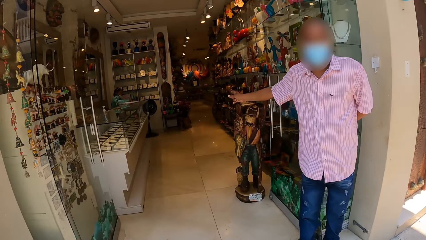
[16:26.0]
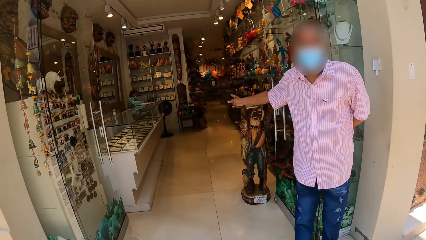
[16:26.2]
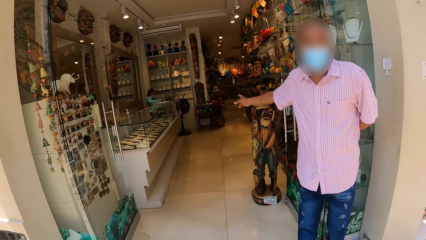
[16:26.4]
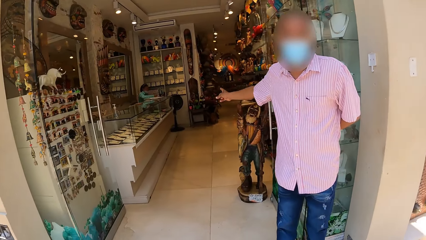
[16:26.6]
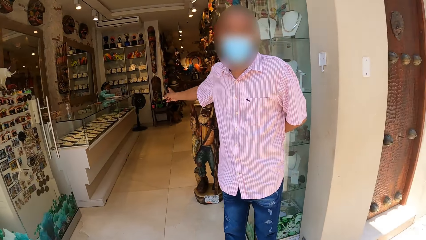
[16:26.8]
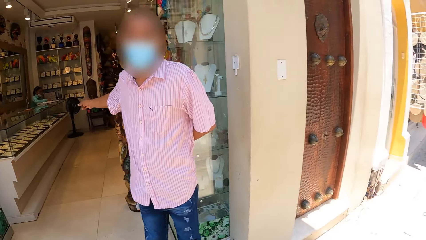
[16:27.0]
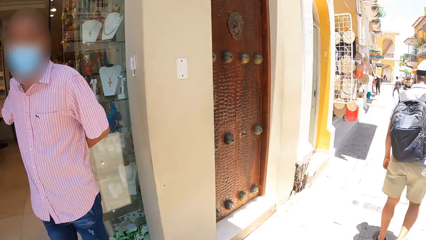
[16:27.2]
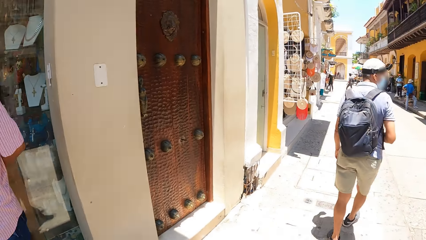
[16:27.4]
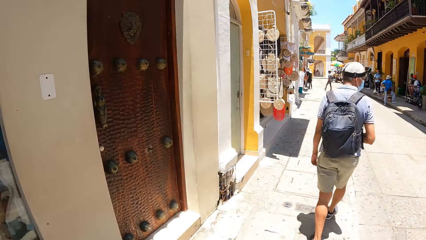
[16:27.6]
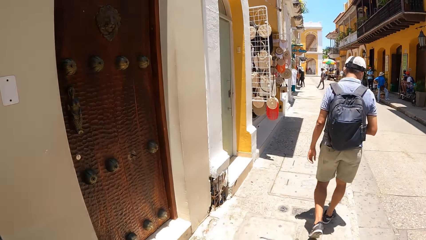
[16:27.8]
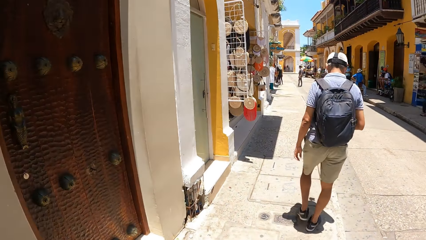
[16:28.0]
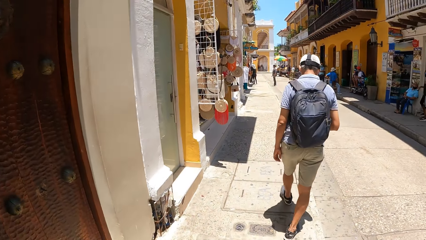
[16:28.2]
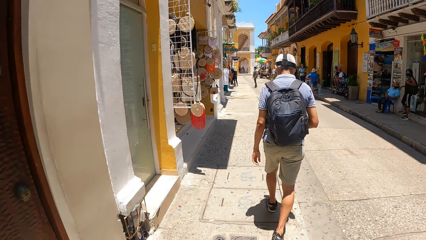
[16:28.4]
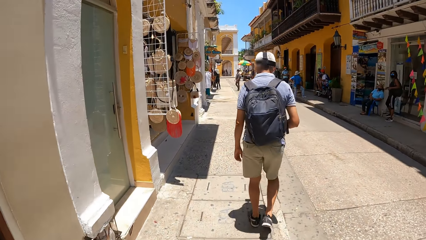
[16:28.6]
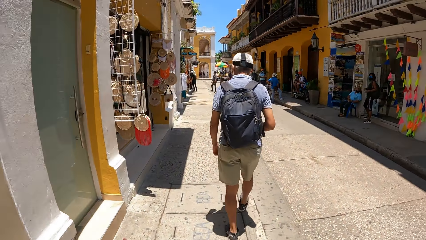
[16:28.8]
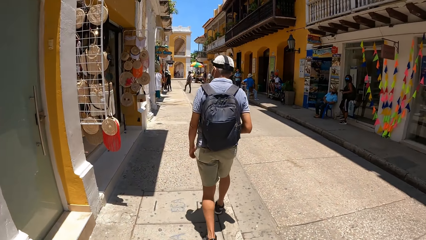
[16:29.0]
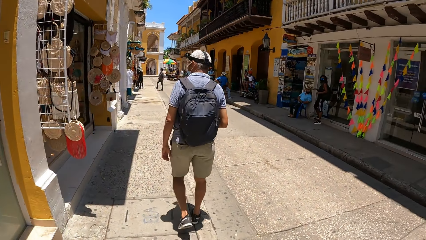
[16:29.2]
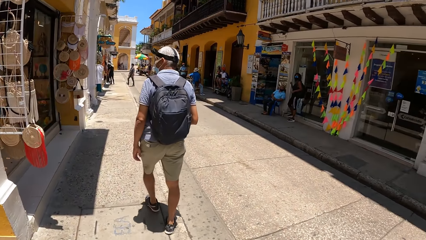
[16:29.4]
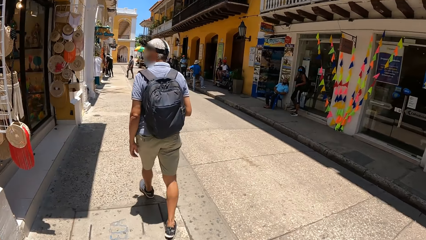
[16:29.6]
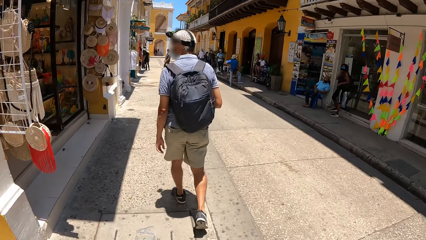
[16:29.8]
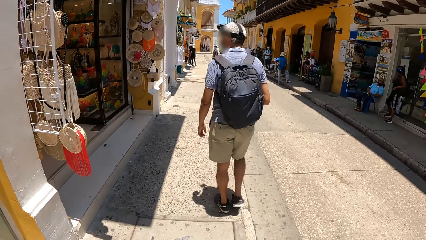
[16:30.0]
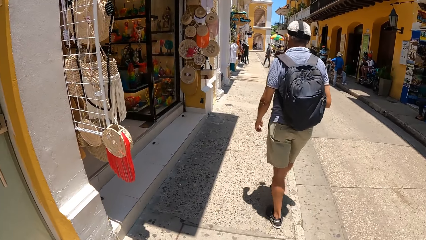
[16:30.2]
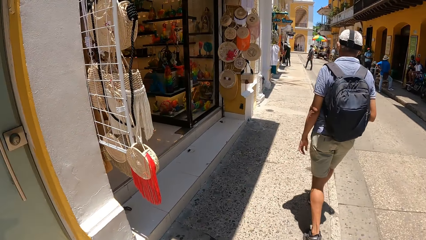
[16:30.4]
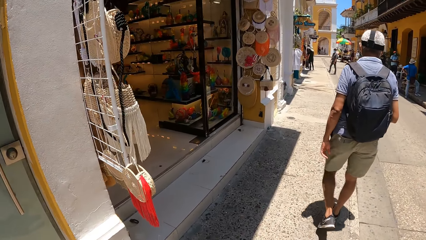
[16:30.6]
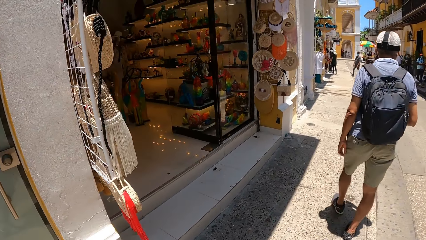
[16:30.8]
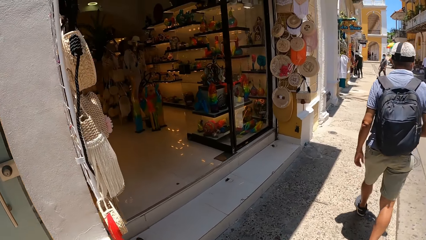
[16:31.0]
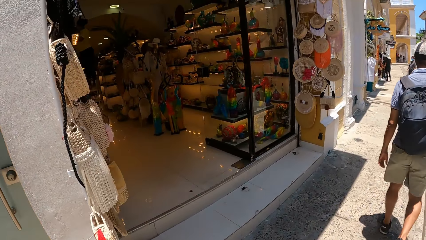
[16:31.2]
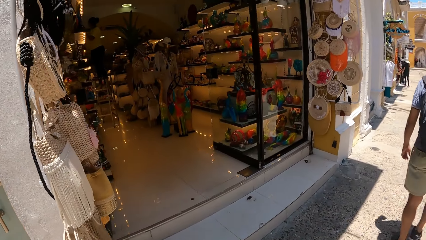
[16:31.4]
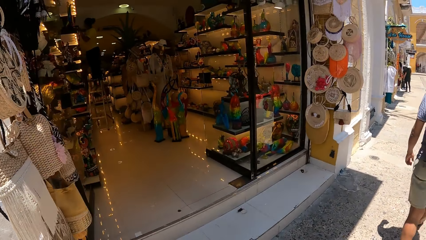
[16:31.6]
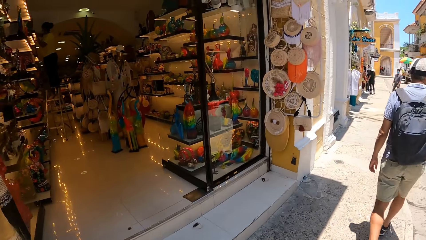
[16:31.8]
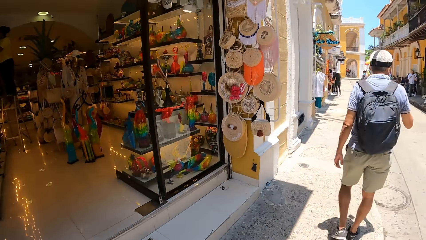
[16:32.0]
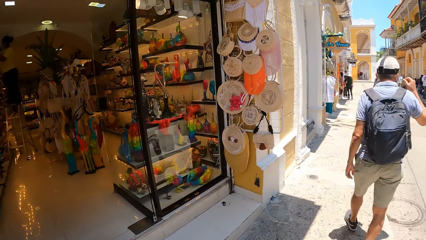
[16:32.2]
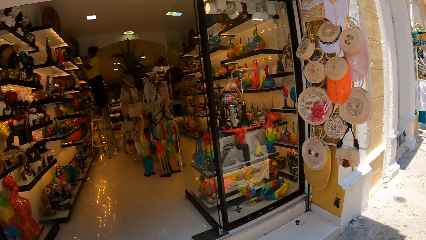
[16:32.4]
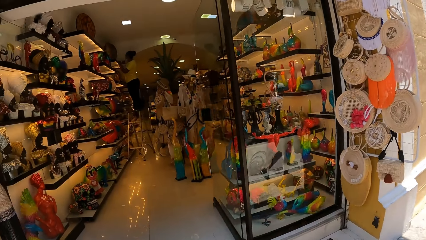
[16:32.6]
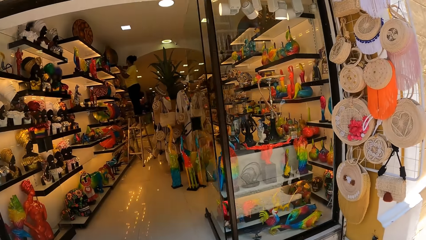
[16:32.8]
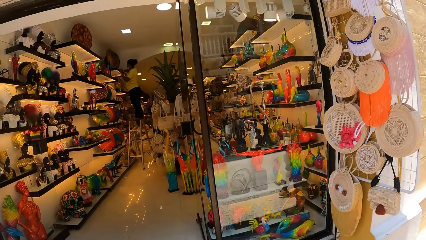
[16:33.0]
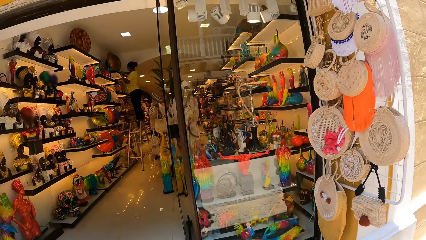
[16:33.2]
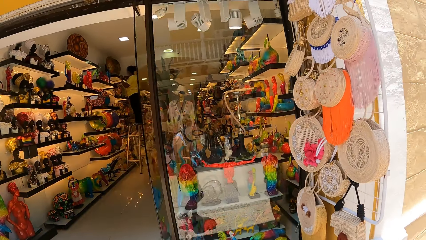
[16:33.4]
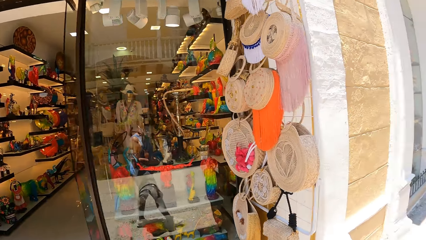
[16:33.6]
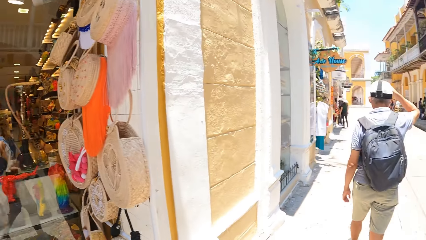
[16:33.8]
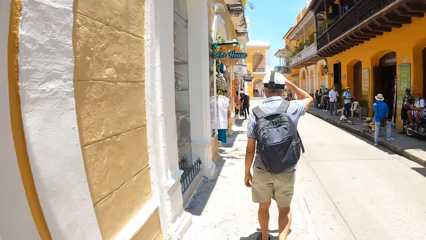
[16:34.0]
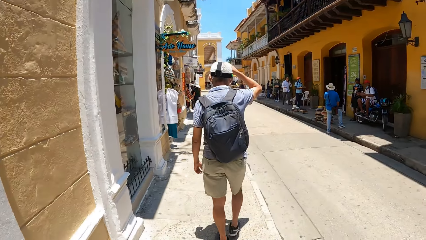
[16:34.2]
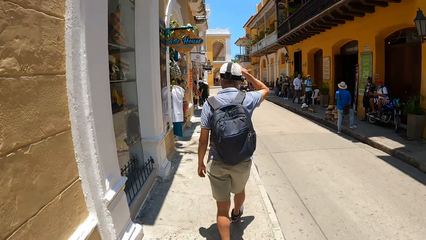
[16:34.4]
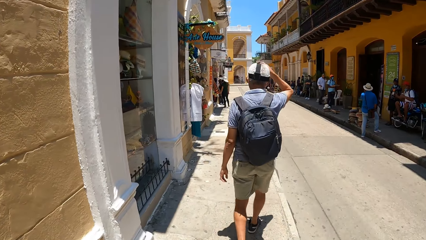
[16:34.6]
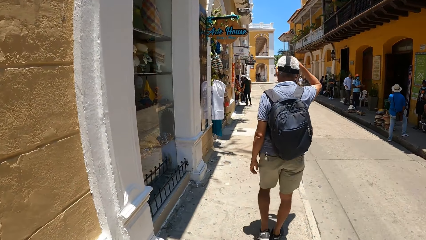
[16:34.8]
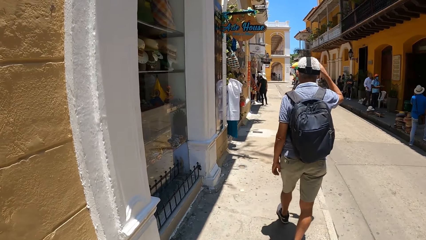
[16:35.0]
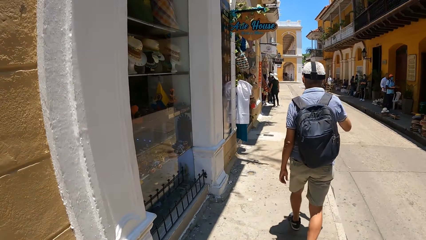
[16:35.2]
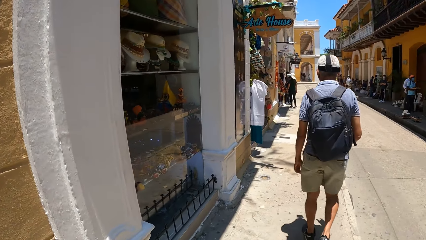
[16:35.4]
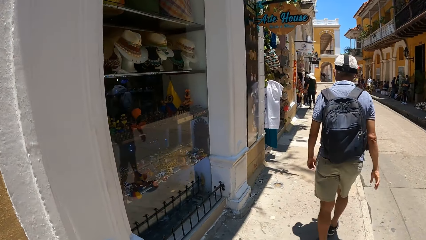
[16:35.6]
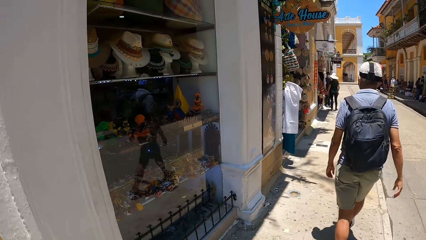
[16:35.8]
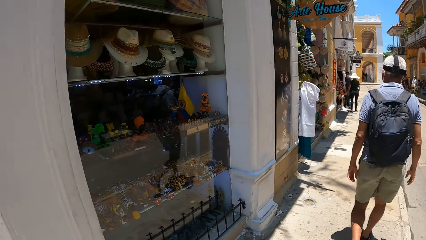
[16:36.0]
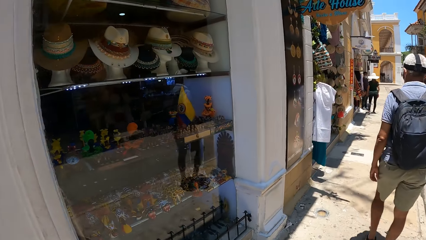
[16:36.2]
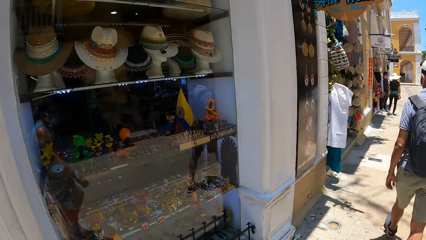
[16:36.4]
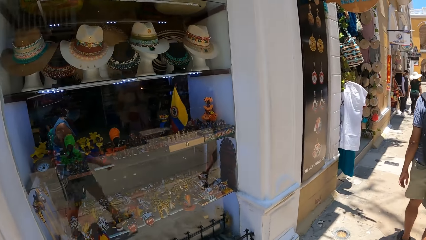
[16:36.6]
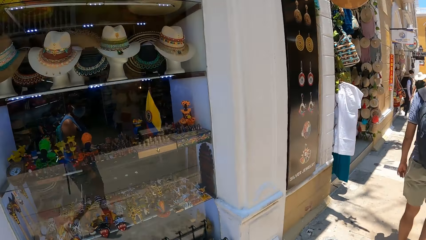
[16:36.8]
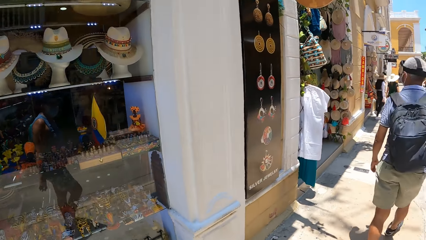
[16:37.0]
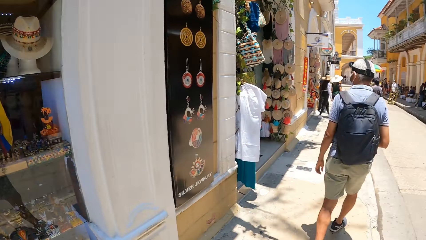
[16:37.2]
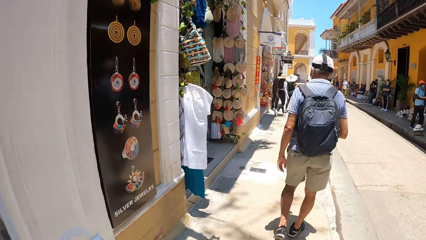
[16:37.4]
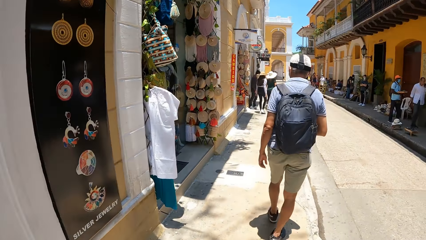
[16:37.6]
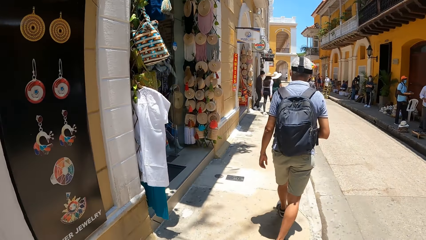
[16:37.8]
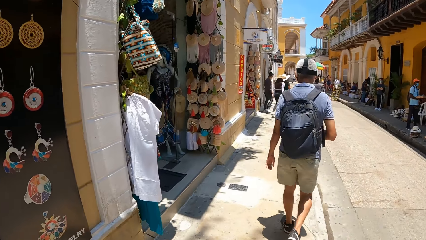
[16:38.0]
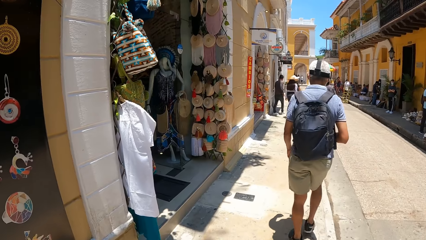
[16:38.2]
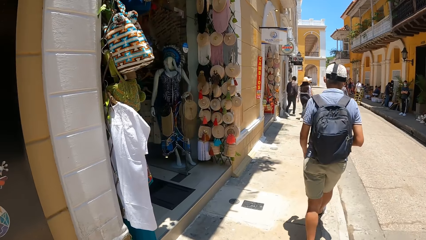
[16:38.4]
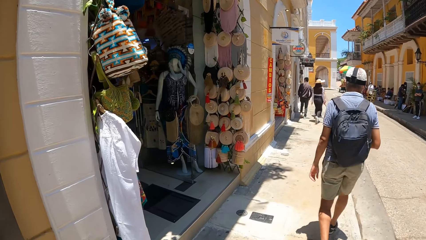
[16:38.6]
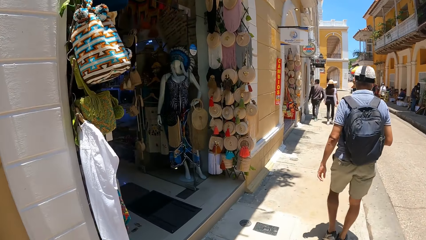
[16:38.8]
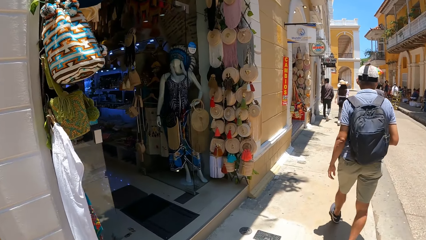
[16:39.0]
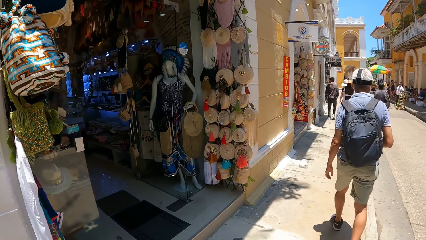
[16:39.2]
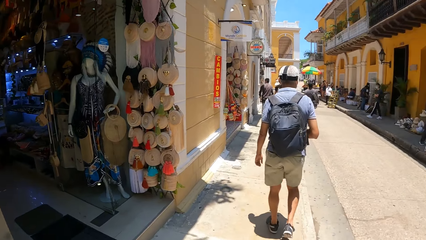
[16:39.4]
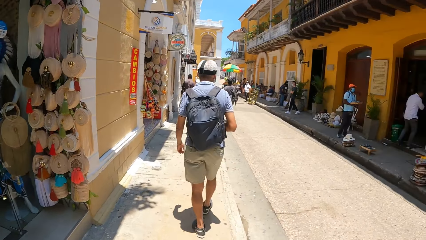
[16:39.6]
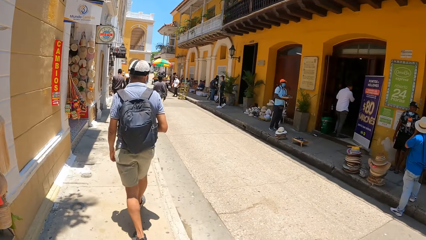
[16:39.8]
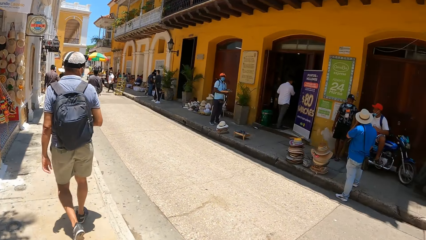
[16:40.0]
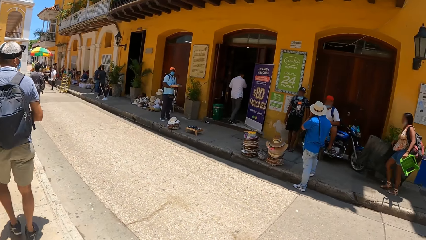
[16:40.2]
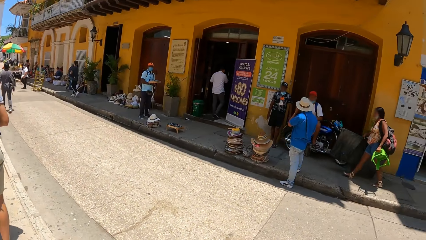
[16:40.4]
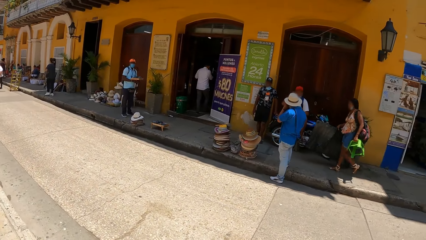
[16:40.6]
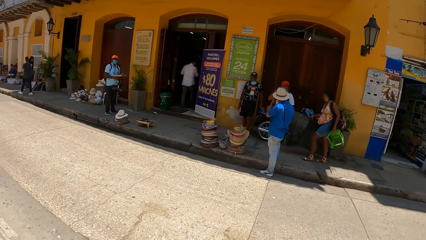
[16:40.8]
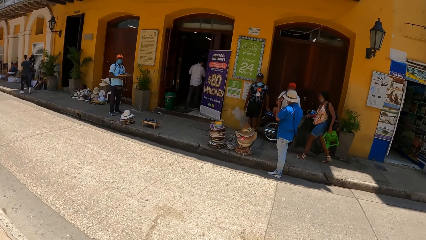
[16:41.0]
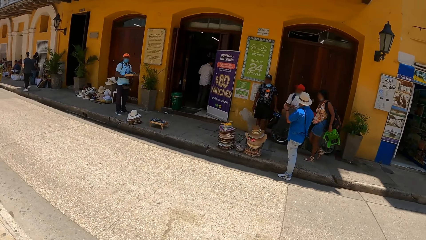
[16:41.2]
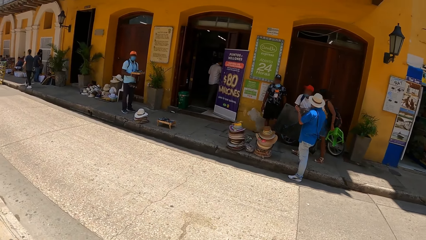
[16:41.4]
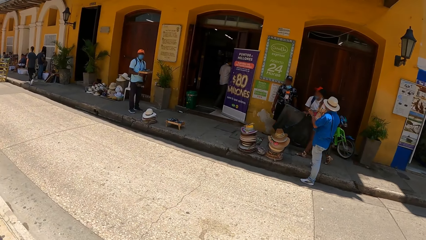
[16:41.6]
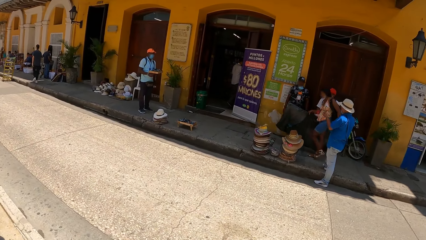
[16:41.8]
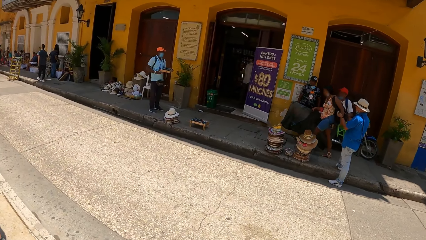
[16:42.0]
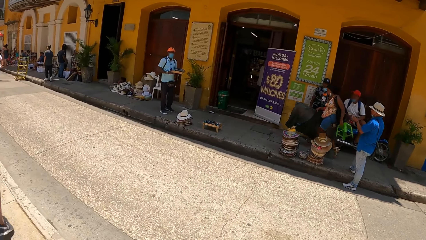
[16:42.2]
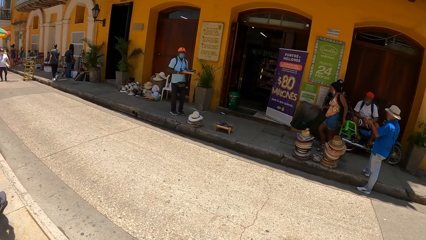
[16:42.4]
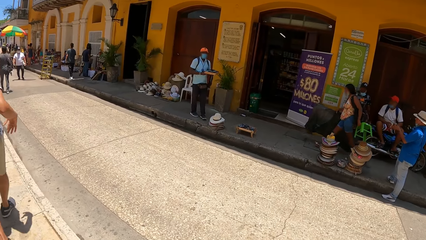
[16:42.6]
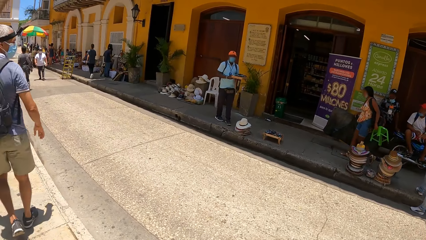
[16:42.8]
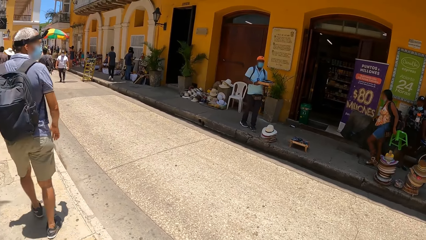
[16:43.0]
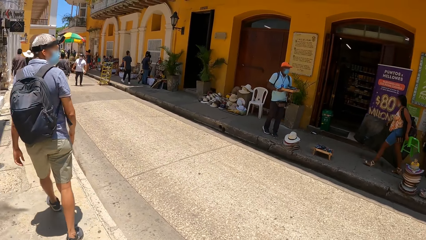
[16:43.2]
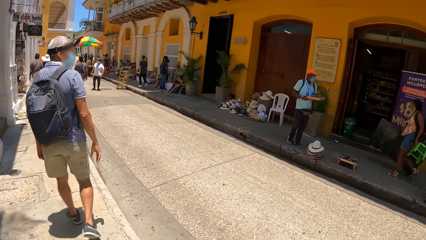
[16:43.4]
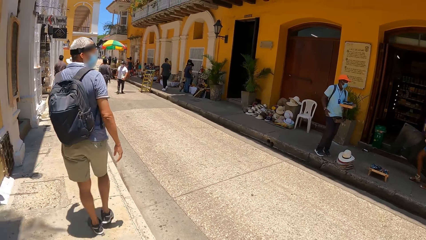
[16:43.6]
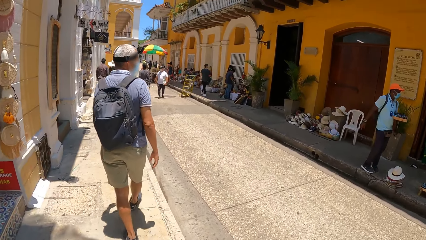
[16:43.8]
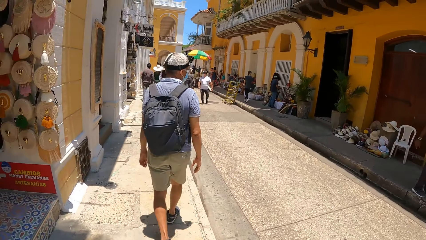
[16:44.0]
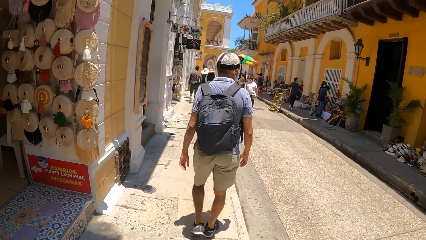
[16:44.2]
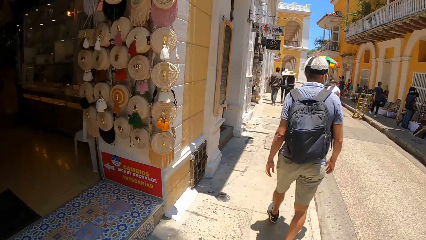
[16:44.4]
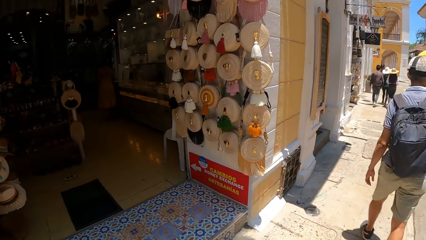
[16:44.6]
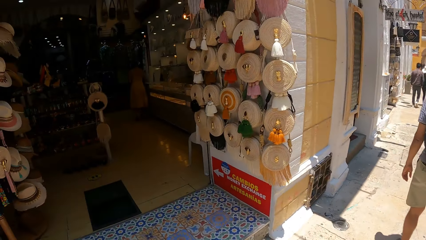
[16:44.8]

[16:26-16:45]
A person interacts with the camera wearer. The camera wearer walks. They look inside a shop. They walk. They look.
